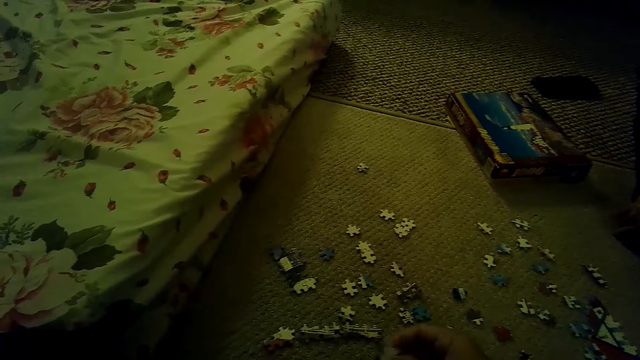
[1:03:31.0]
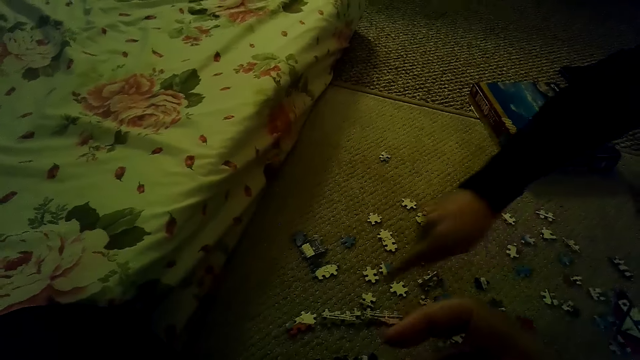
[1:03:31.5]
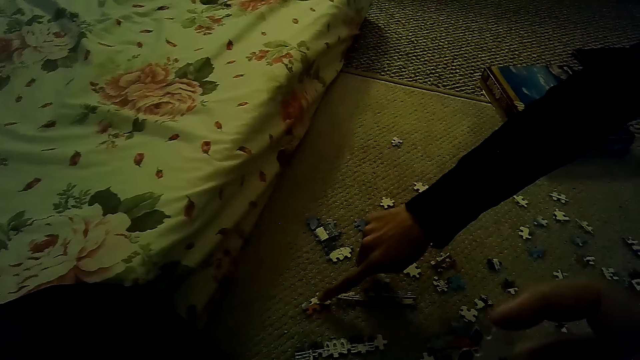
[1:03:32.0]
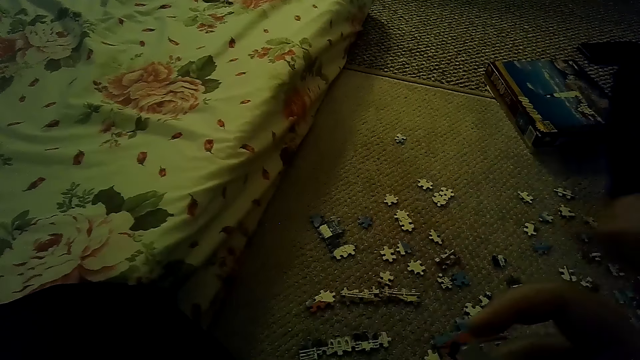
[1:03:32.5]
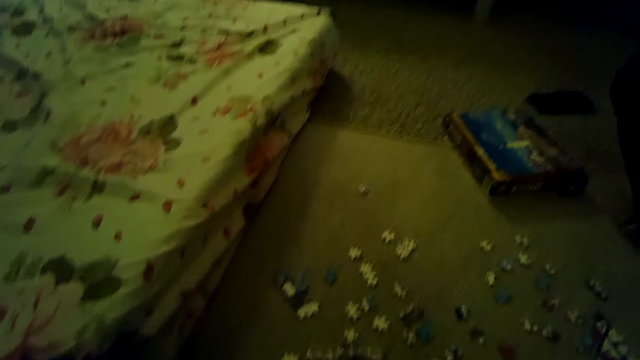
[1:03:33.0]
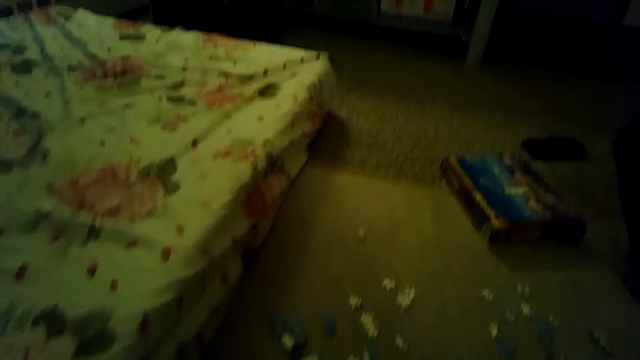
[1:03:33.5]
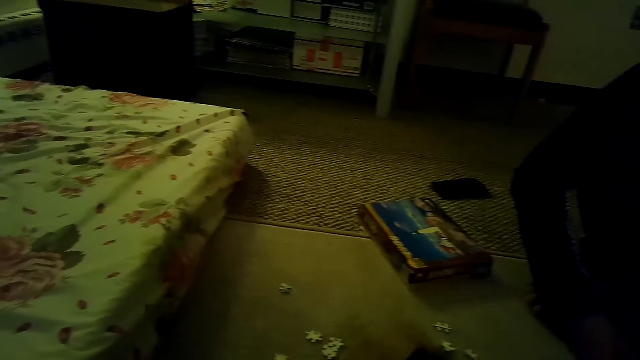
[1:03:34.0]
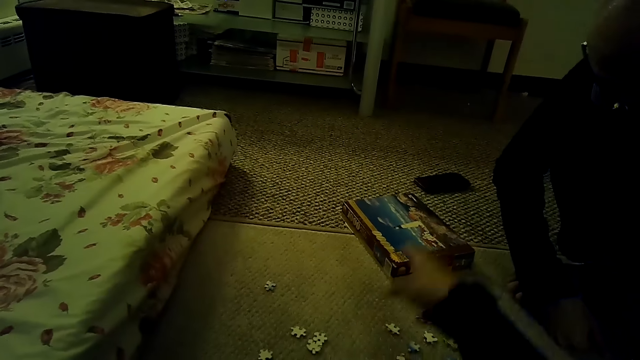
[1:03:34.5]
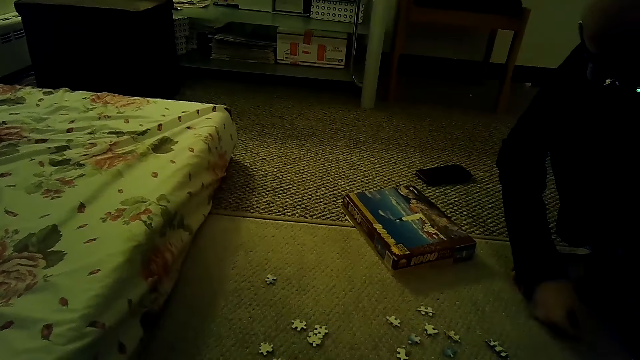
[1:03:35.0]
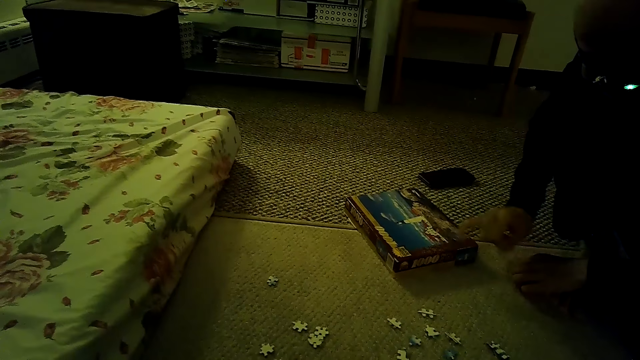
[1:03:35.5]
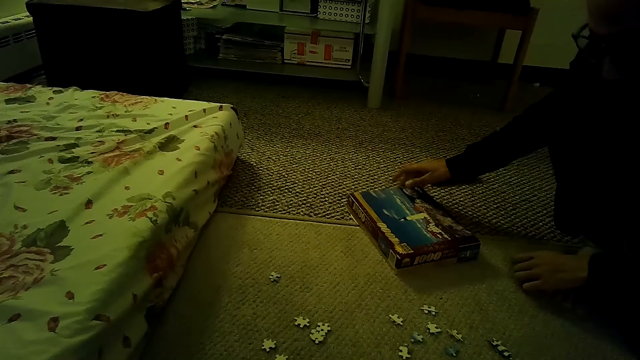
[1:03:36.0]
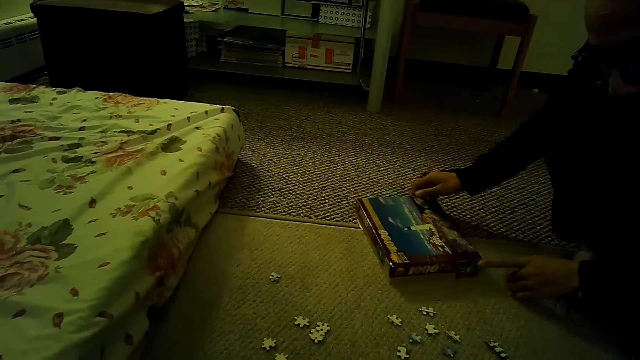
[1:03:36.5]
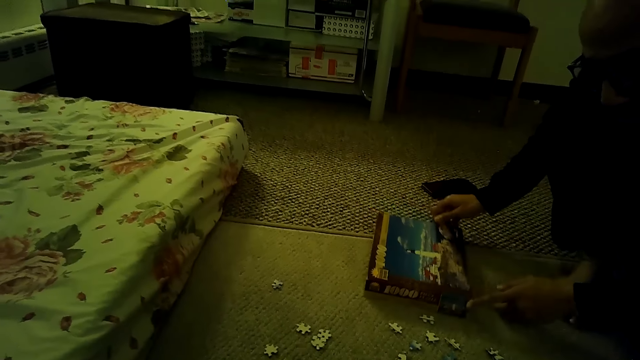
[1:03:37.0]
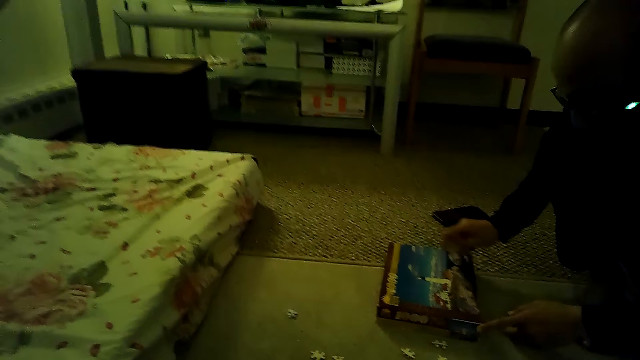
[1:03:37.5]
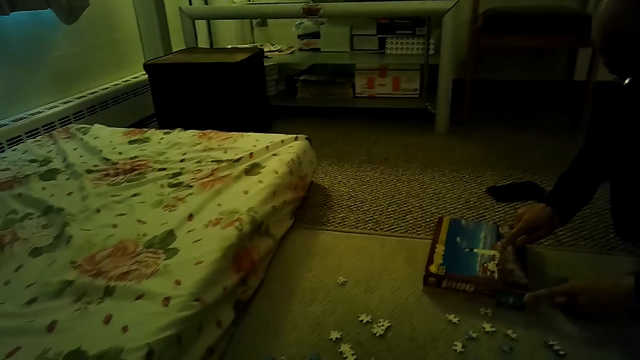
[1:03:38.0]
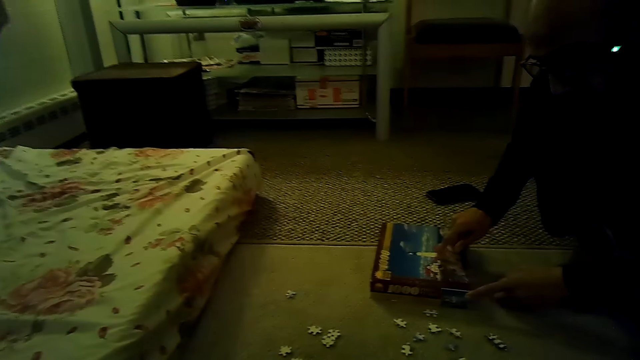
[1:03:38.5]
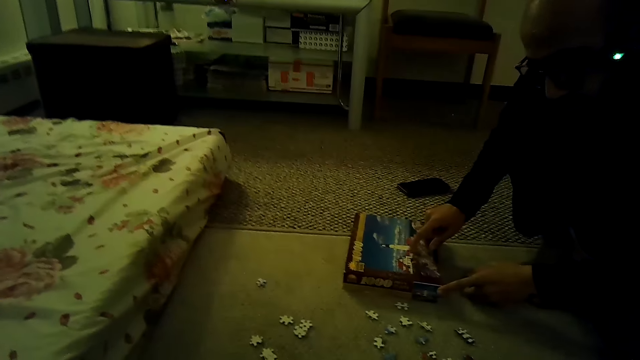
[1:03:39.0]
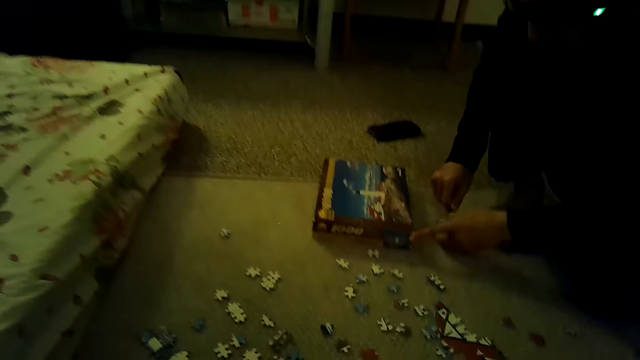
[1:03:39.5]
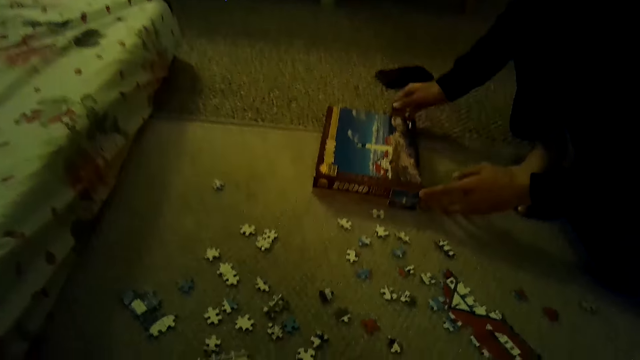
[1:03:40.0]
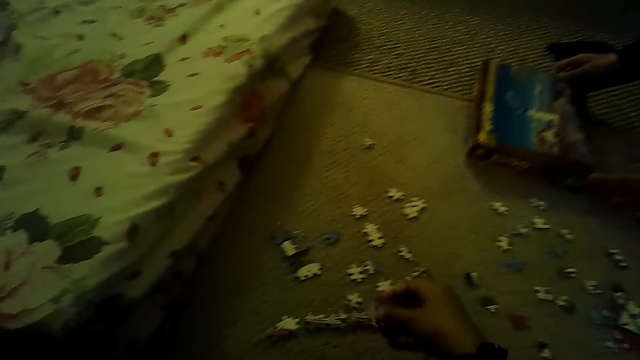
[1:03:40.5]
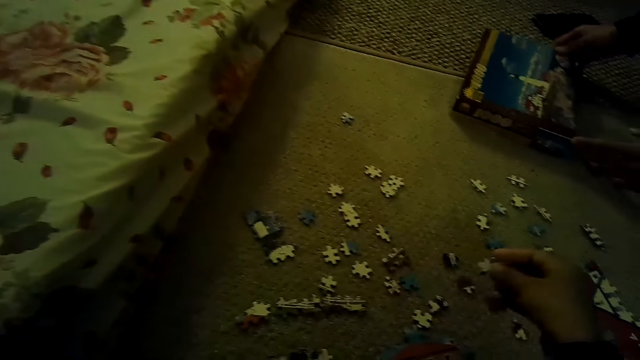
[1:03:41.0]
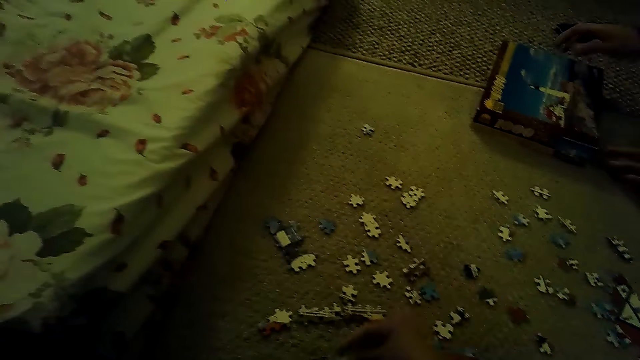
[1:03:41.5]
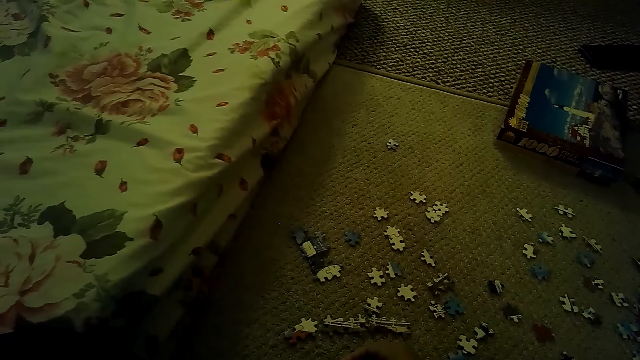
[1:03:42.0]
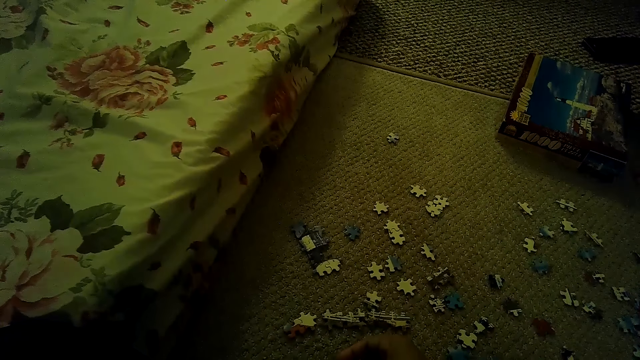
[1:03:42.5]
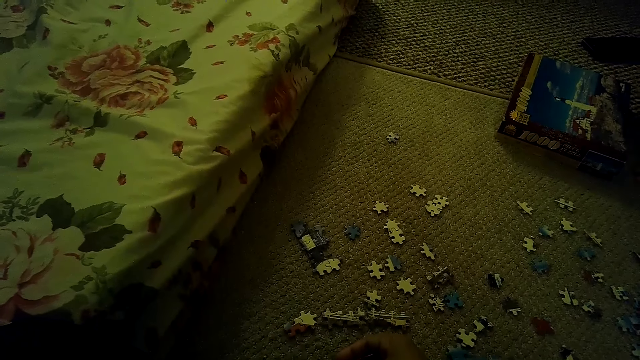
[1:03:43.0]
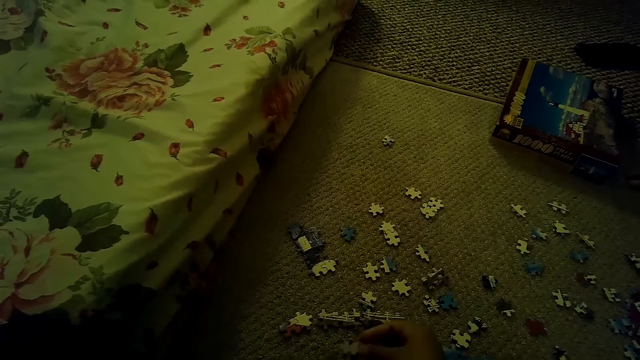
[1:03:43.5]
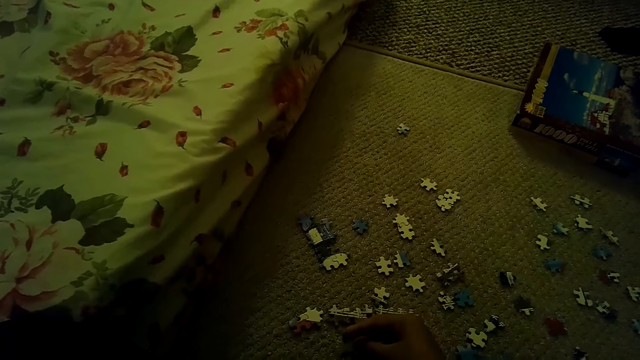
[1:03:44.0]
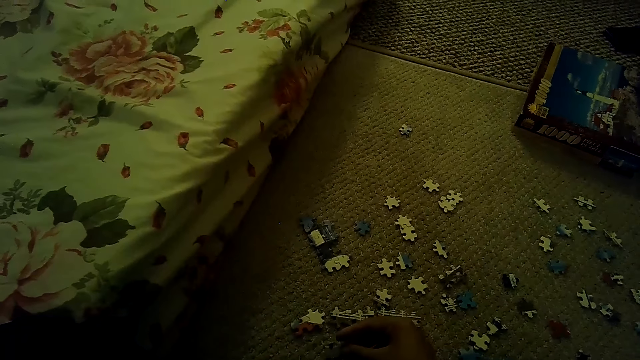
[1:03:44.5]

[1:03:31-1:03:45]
A person points at a puzzle piece. The camera wearer points at the box. The person touches the box. The camera wearer picks up the puzzle pieces.

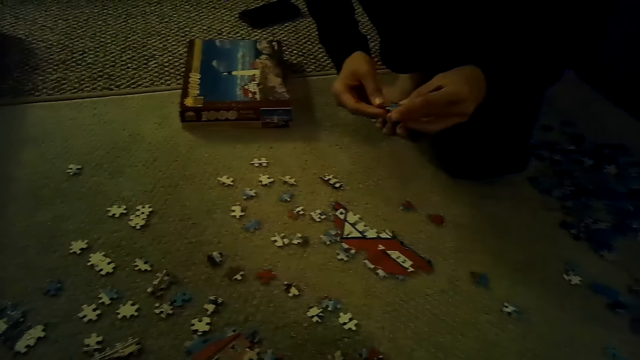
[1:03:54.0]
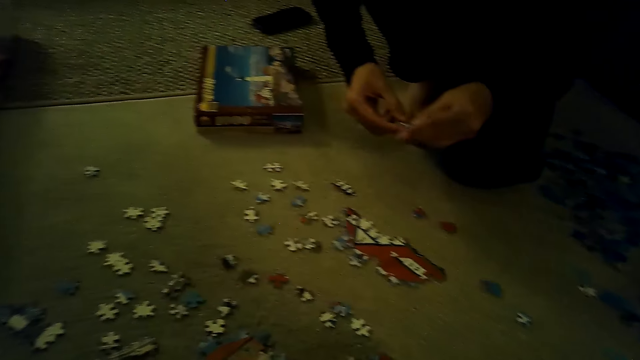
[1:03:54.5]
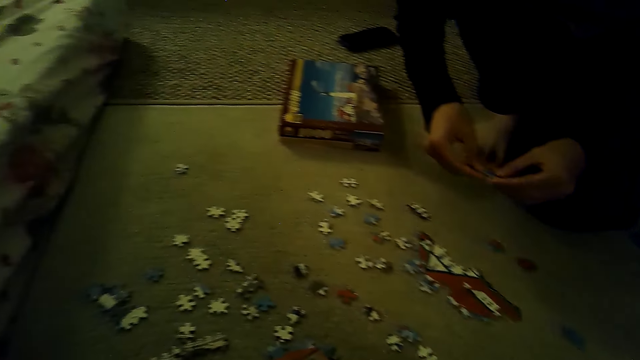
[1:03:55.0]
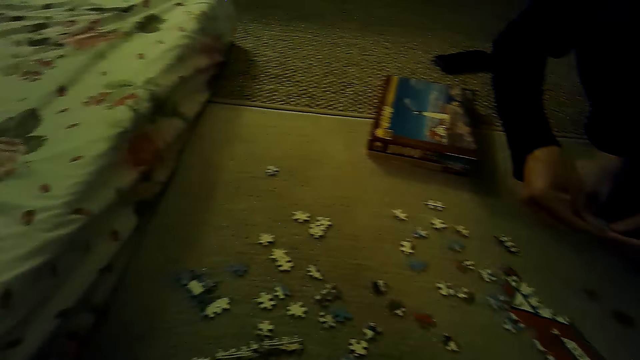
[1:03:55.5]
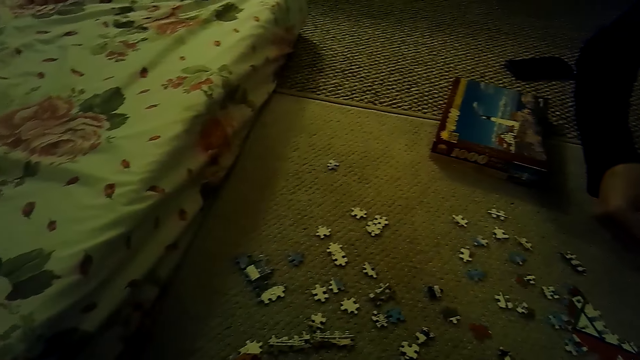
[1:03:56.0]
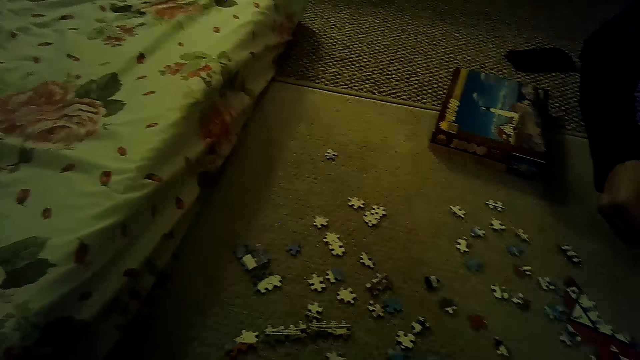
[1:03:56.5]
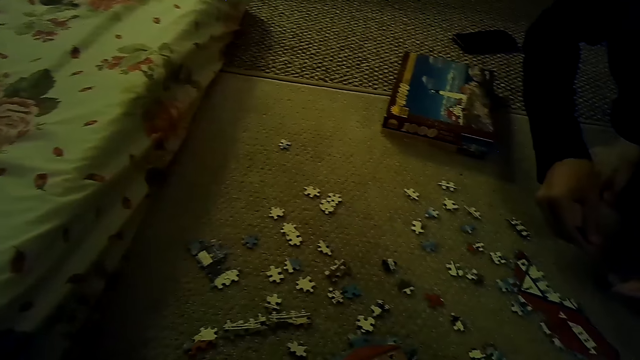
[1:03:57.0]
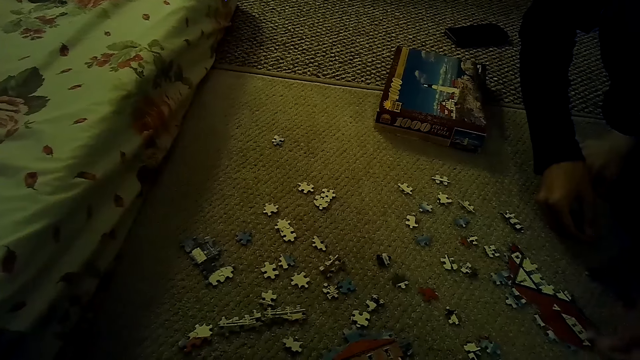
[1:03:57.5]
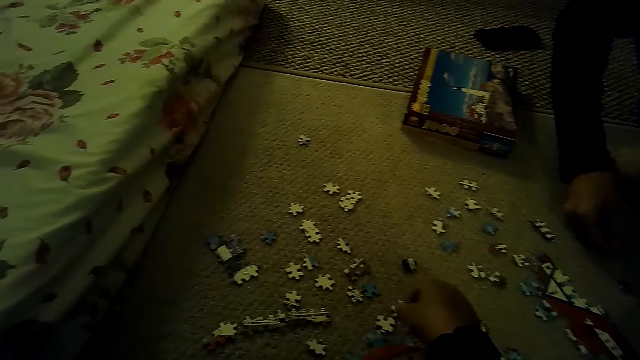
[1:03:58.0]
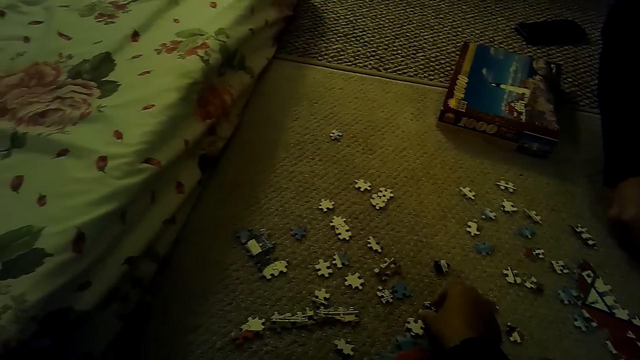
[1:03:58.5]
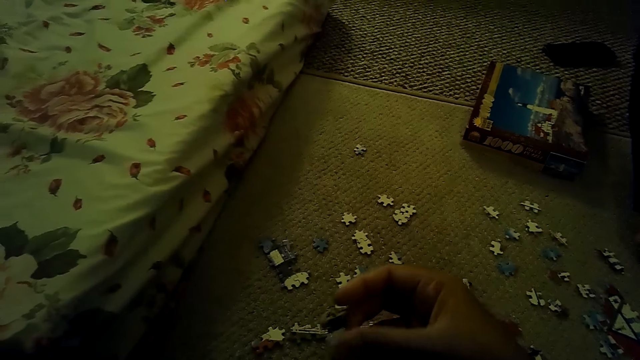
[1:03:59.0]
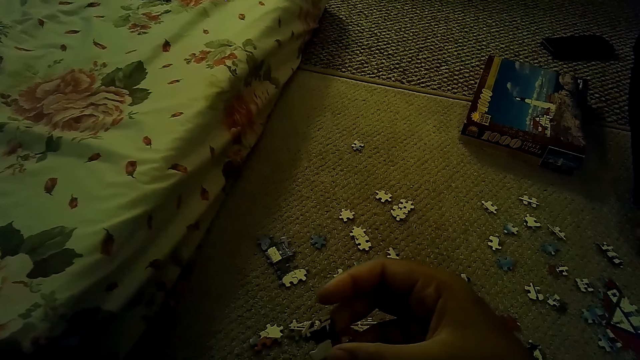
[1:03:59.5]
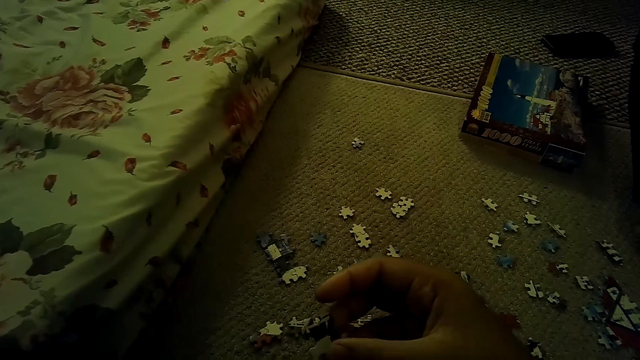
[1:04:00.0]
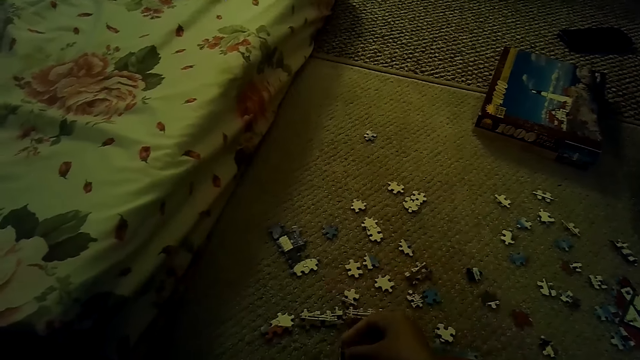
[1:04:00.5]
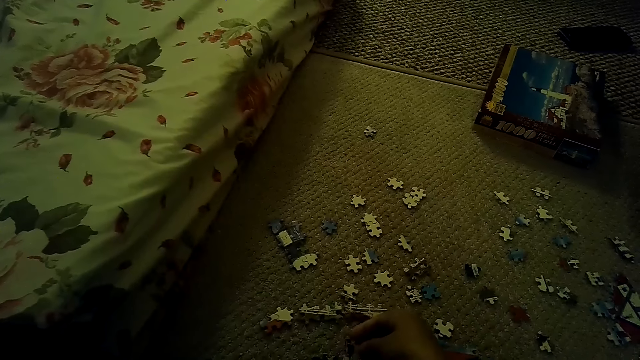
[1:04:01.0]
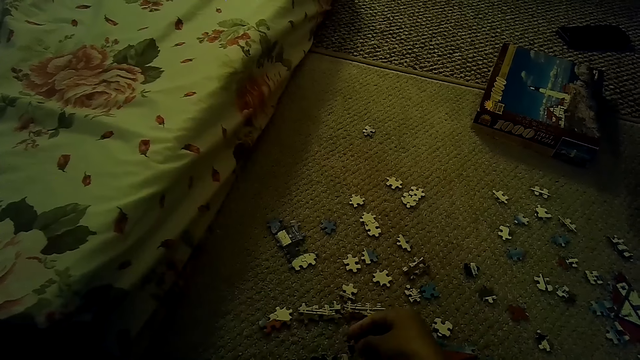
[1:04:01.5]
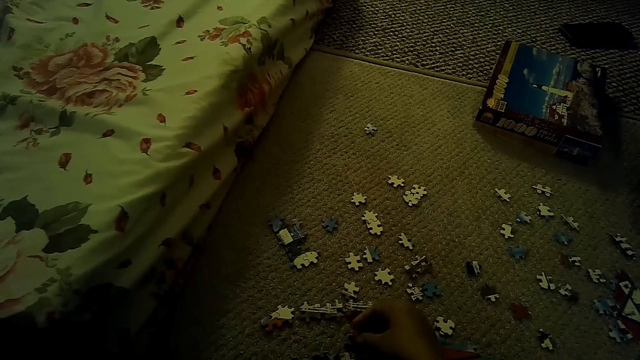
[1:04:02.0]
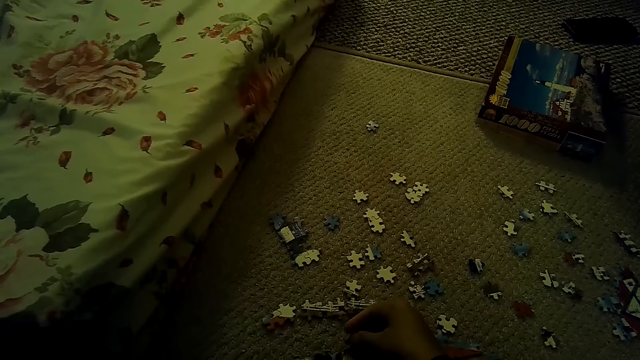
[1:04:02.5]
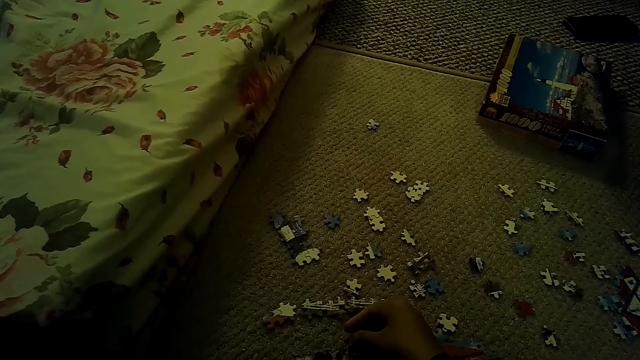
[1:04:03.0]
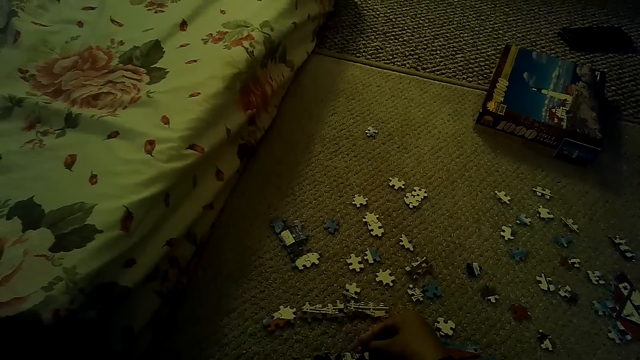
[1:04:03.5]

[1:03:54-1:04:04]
A person picks up a puzzle piece. The camera wearer picks up the puzzle pieces and fixes the puzzle pieces.
